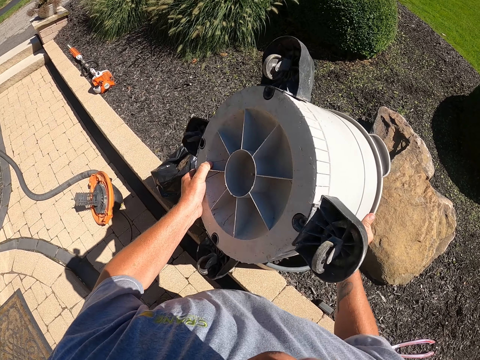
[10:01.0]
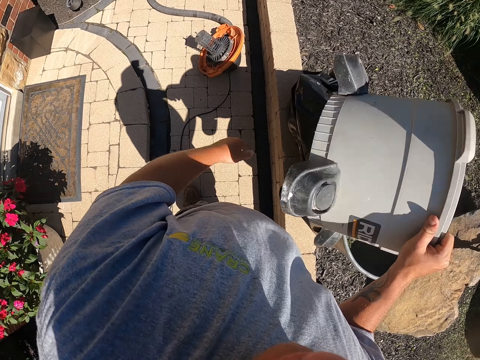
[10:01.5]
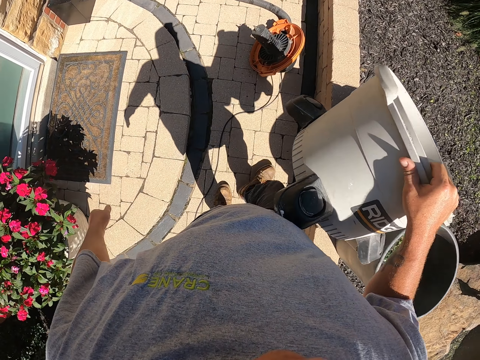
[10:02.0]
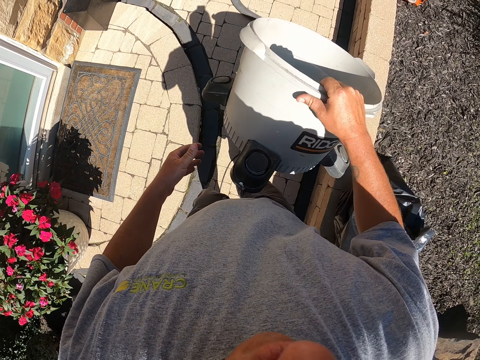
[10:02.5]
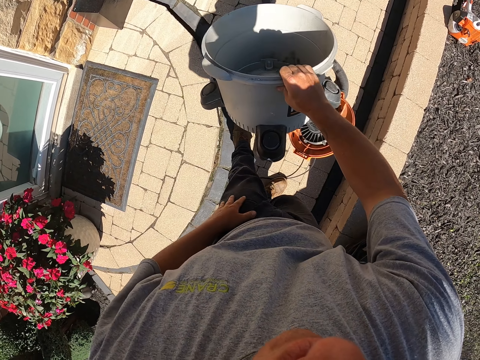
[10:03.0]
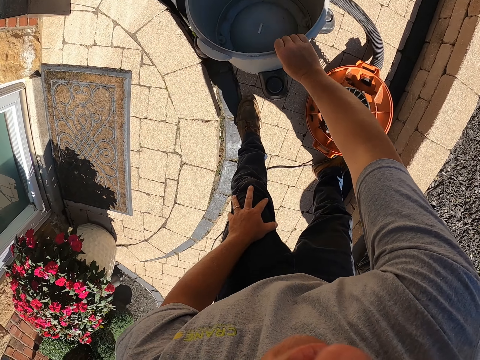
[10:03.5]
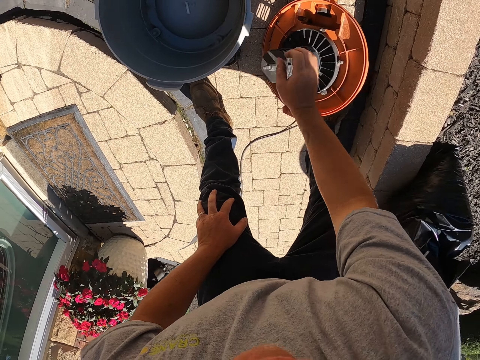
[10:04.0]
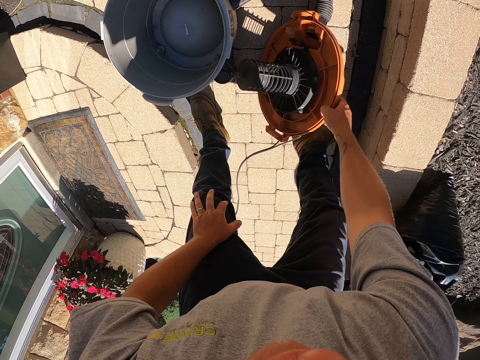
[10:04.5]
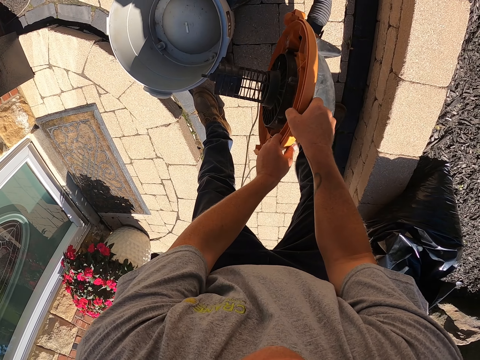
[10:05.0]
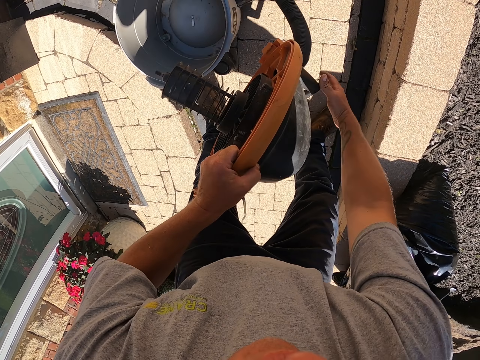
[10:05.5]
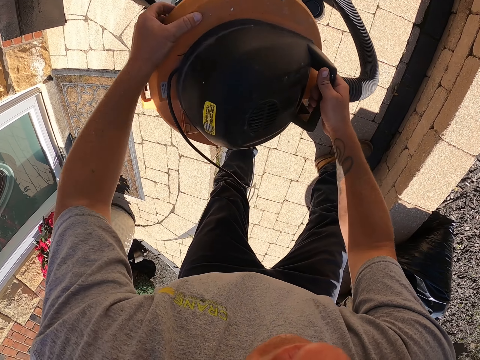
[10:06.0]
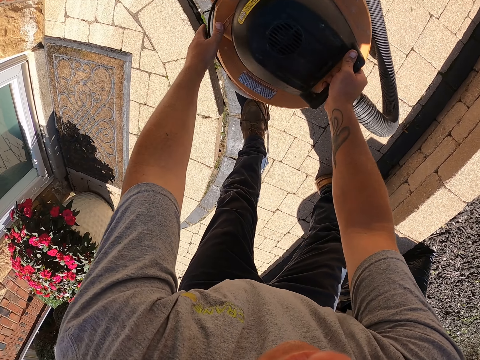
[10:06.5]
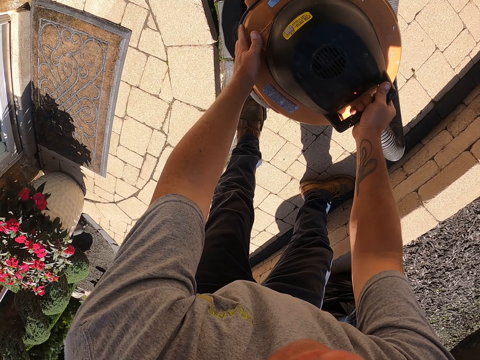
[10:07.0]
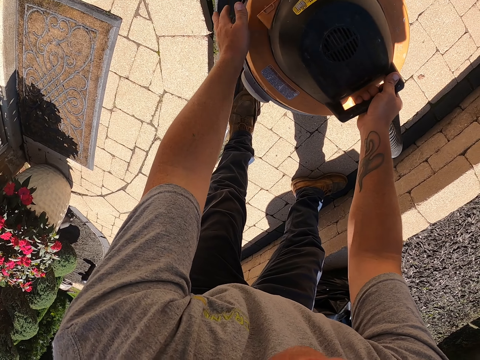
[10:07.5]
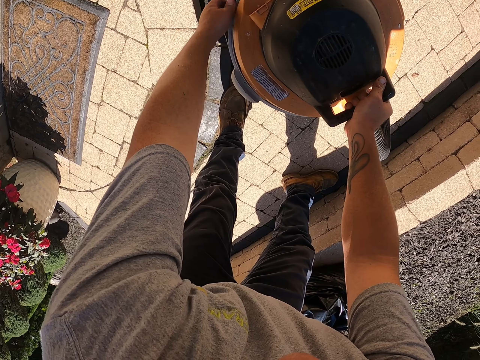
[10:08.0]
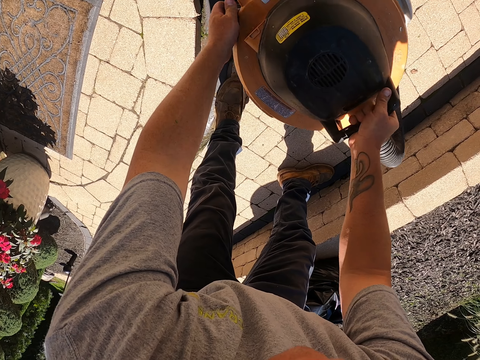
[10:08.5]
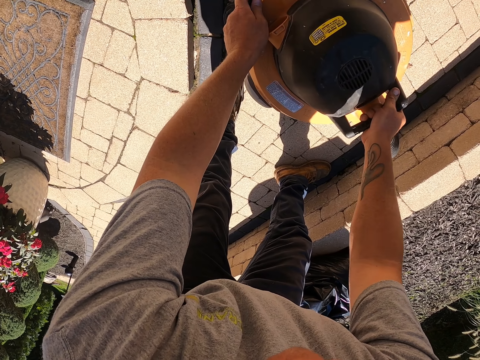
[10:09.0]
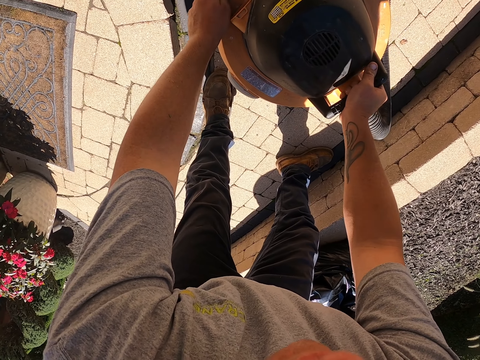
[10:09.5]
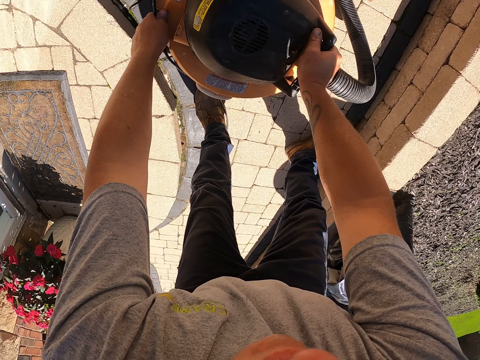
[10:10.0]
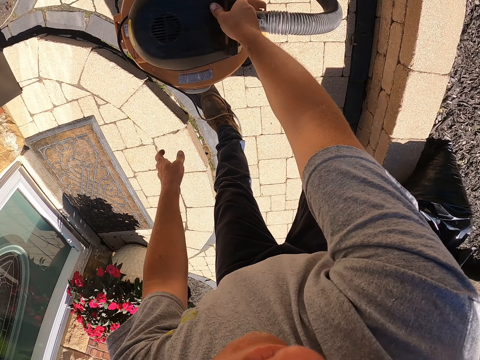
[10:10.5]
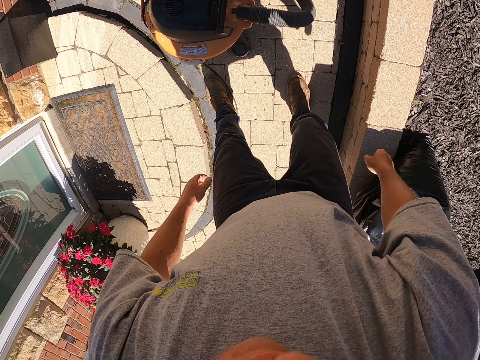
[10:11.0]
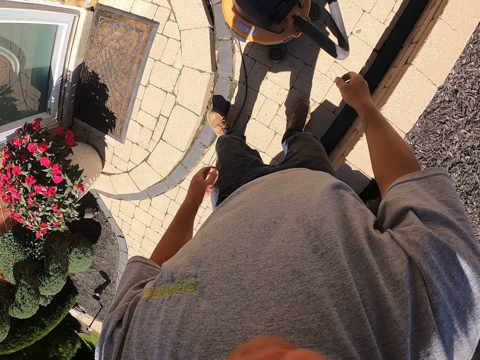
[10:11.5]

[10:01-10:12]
The camera wearer steps forward. They put the container down. They pick up the vacuum cleaner lid. They pass the lid to the left hand. They put the lid on the container. They close the vacuum cleaner. They move the hands. They step forward.

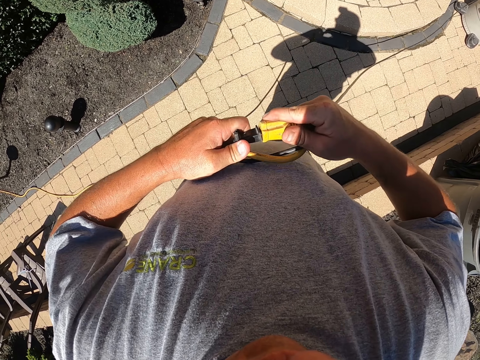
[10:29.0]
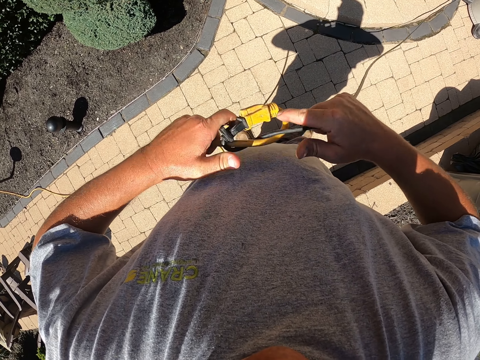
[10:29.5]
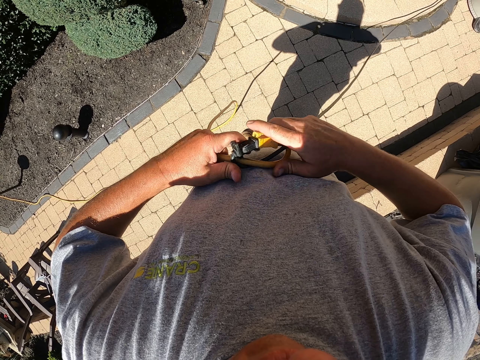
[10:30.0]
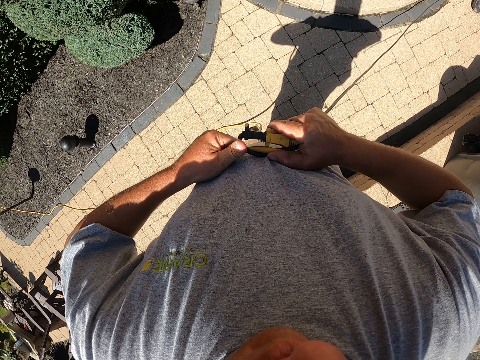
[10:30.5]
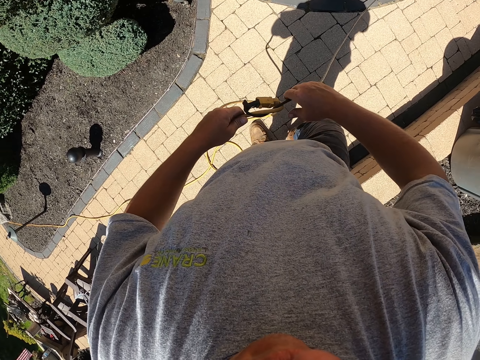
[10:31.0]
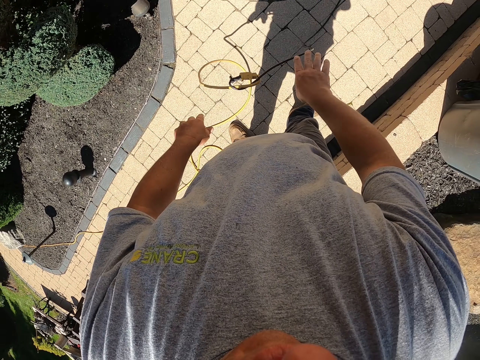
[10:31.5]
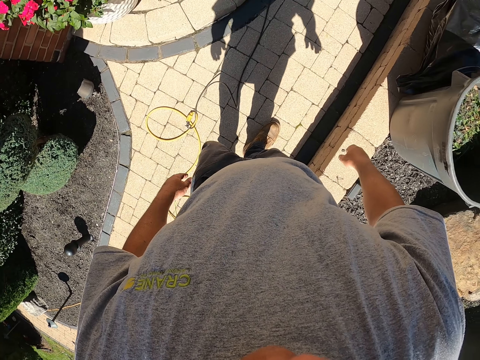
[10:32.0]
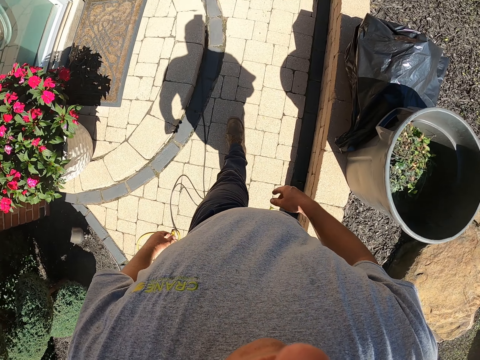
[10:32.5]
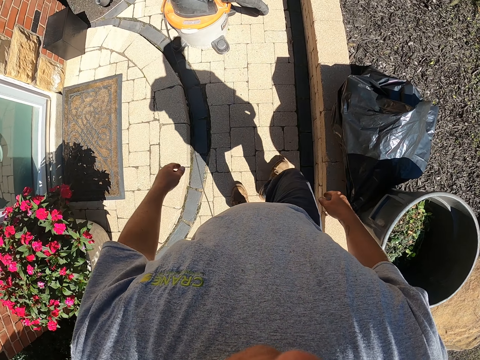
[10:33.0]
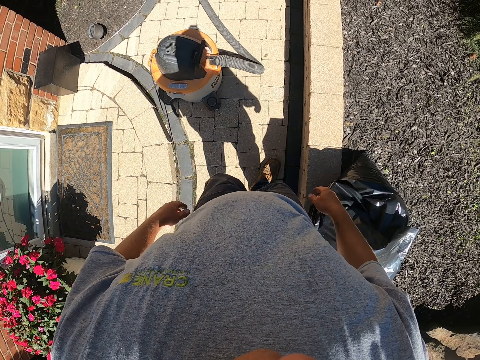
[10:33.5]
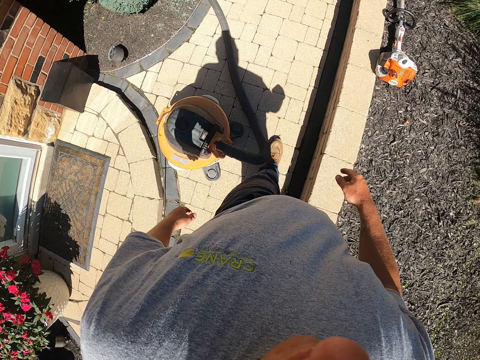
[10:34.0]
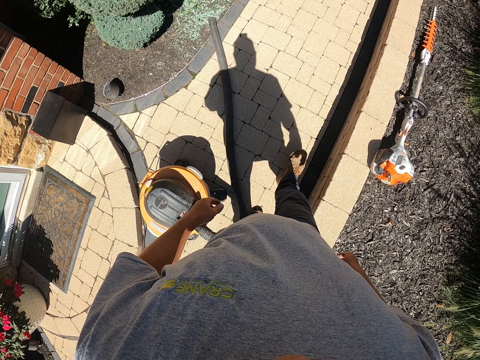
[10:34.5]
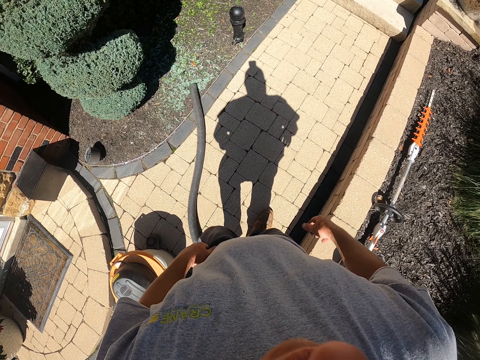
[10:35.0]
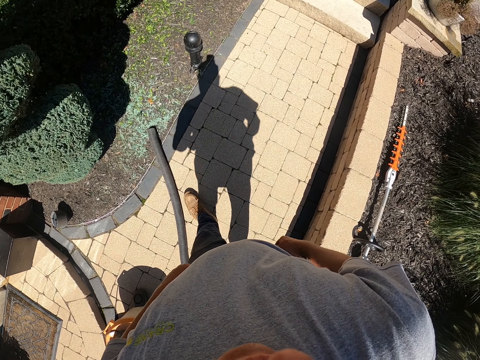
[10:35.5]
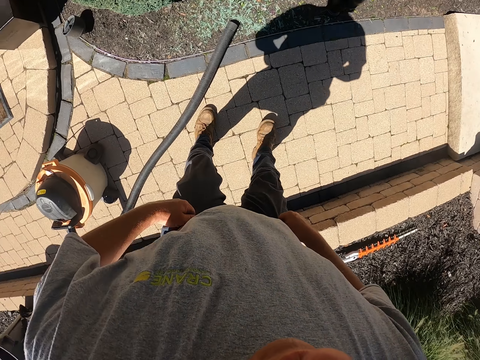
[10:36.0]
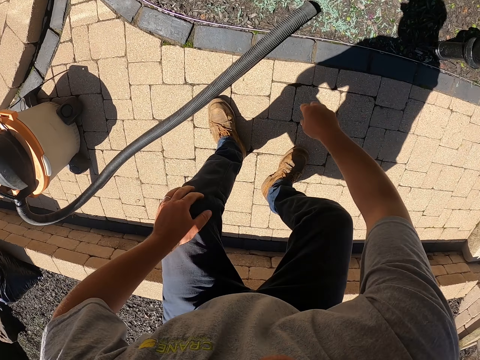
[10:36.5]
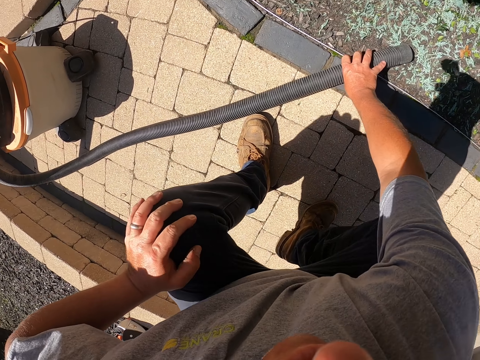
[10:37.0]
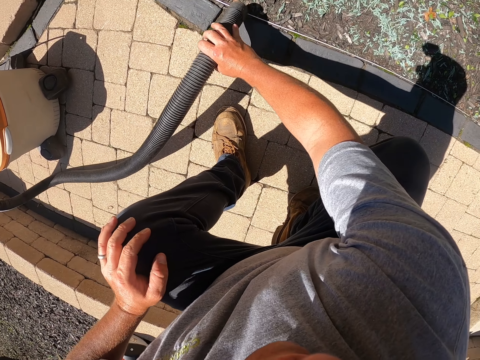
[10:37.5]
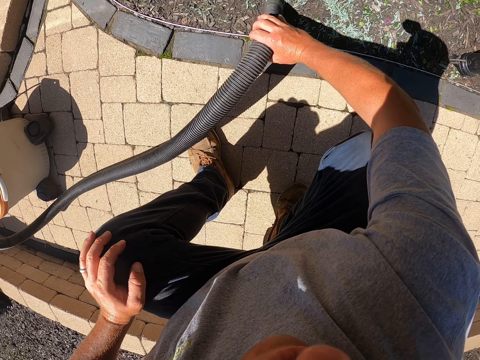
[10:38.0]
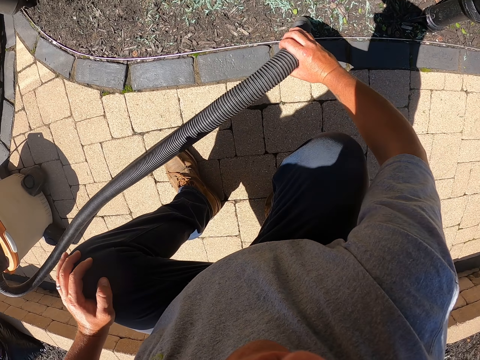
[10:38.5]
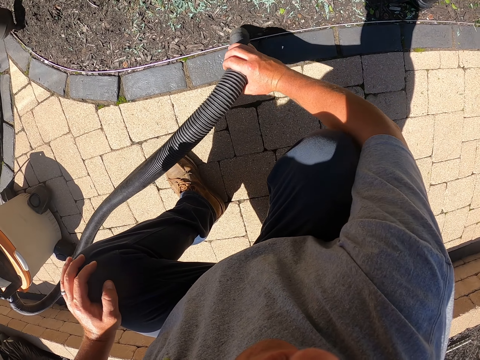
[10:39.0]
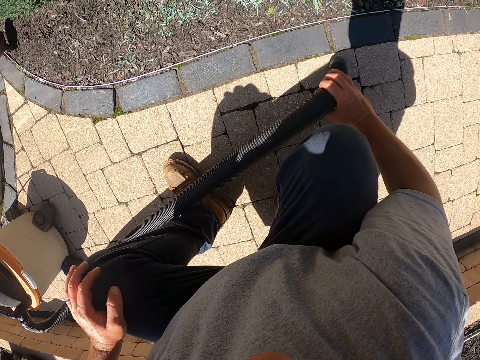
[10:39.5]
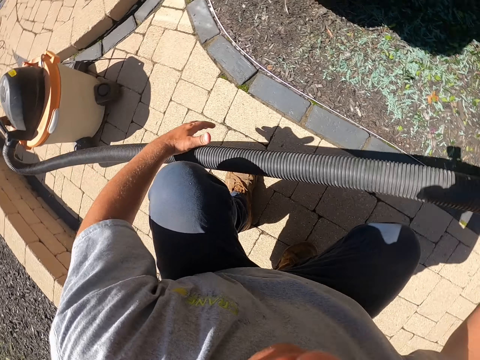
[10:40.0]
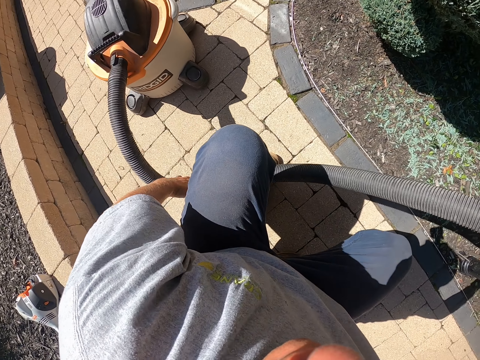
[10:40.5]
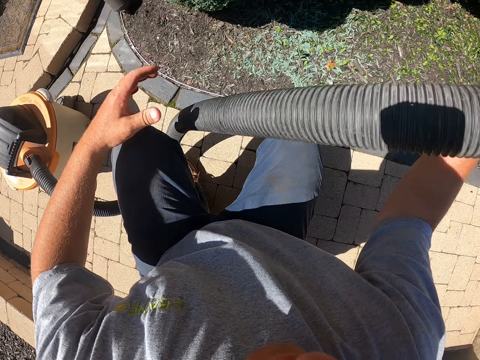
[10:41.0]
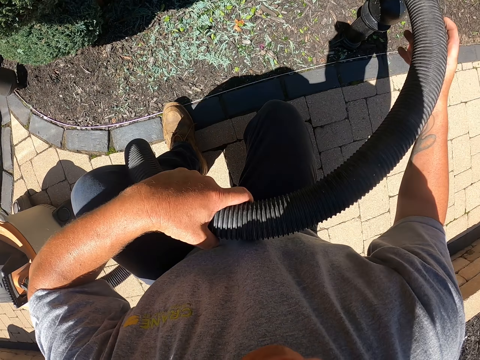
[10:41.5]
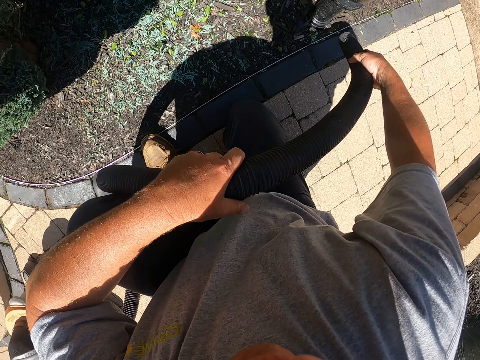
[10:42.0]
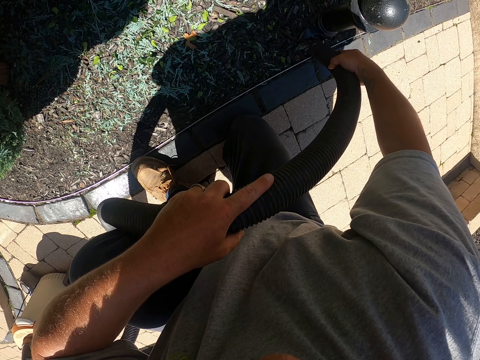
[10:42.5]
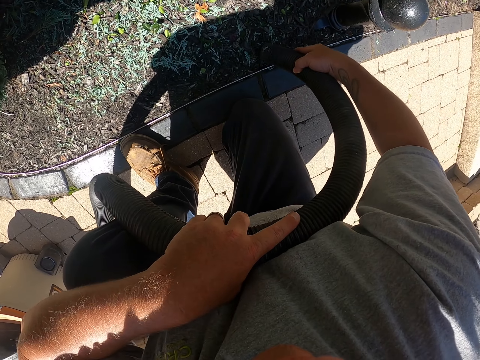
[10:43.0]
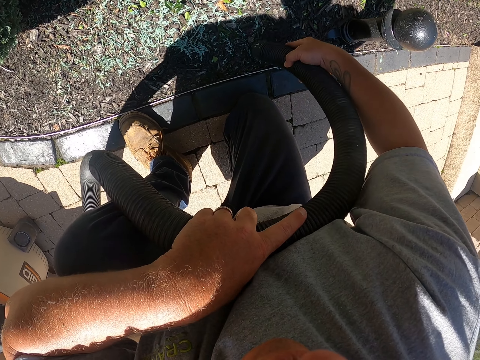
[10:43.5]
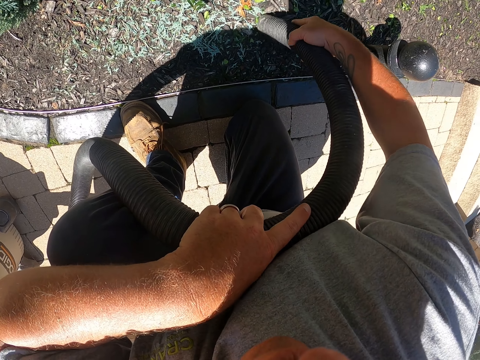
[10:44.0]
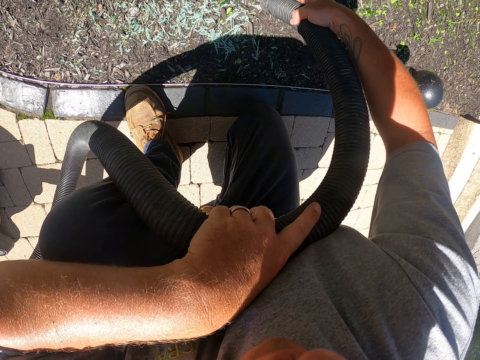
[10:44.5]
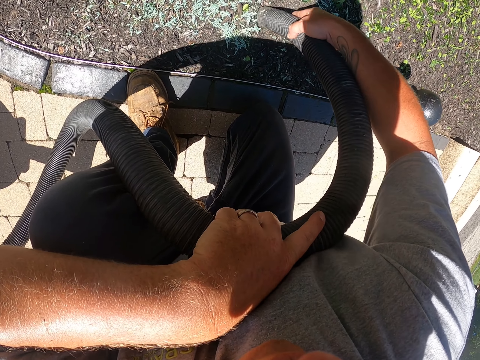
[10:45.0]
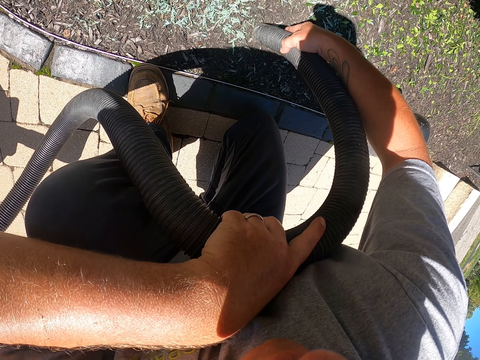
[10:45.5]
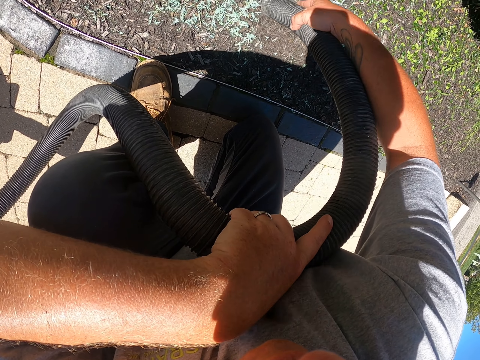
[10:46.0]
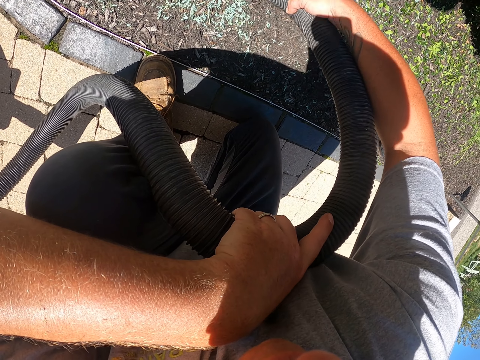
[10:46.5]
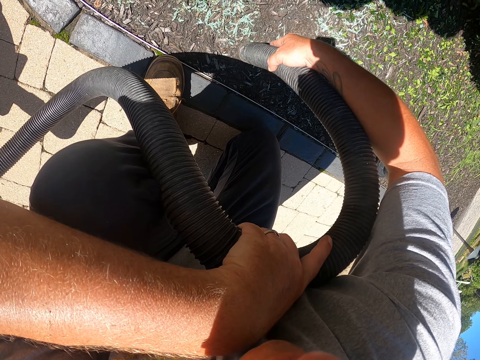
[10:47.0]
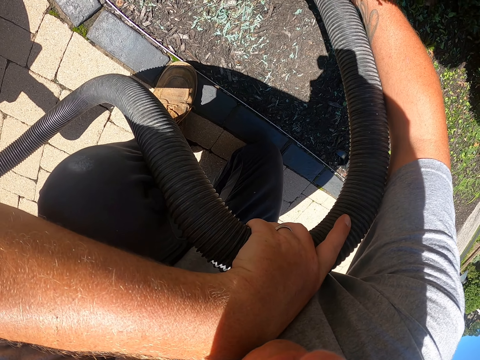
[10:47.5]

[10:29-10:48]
The camera wearer connects the cables. They put the cable down. They step forward. They pick up the pipe. They clean the garden with the garden vacuum. They clean the pavement with the garden vacuum. They touch the pipe. They hold the pipe and stop cleaning. They touch the pipe. They clean the garden with the garden vacuum.
